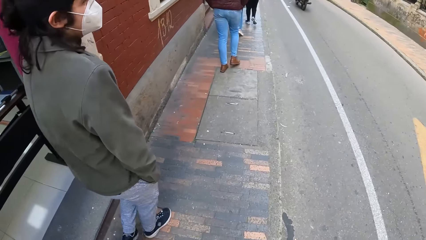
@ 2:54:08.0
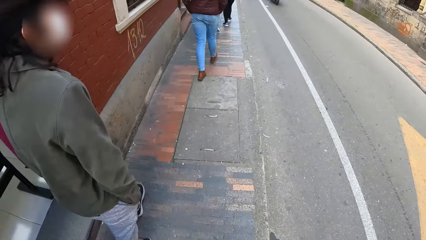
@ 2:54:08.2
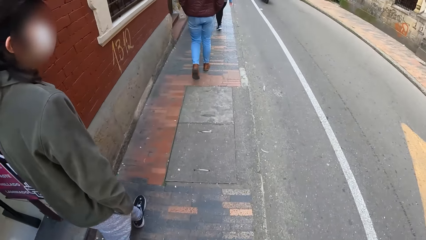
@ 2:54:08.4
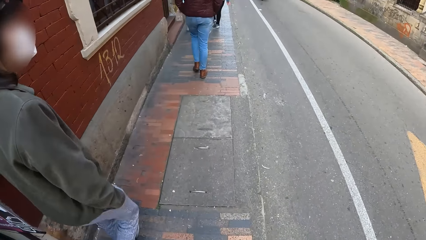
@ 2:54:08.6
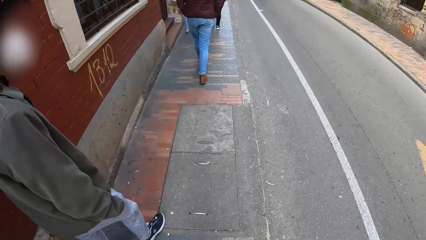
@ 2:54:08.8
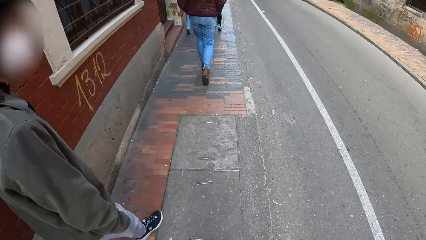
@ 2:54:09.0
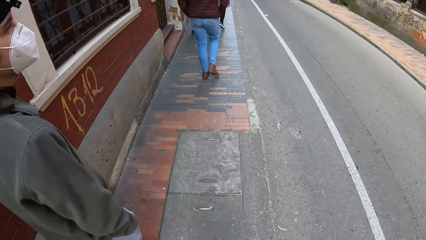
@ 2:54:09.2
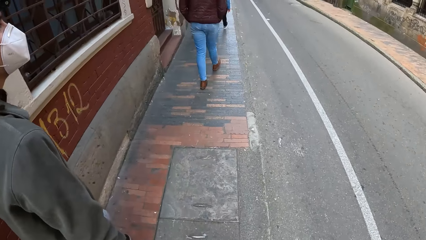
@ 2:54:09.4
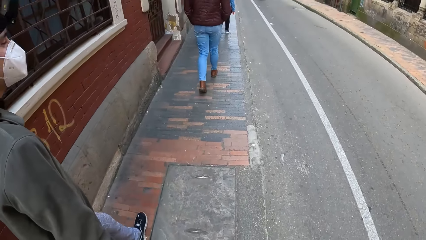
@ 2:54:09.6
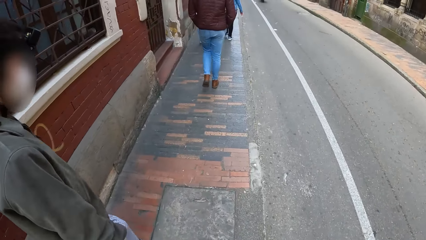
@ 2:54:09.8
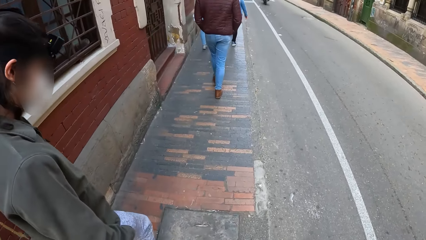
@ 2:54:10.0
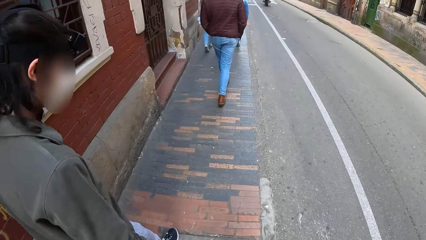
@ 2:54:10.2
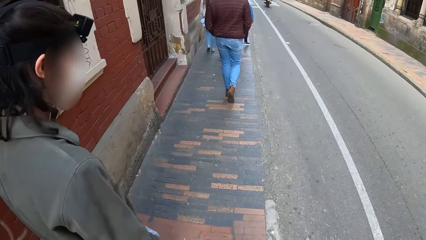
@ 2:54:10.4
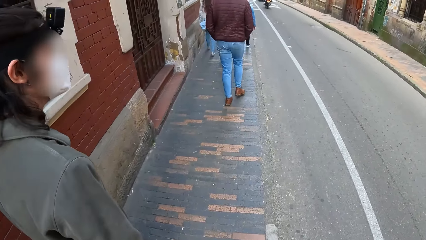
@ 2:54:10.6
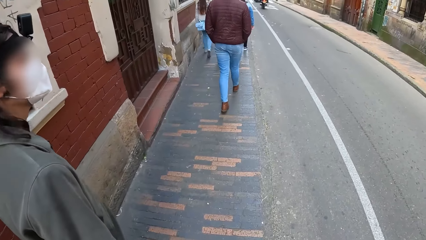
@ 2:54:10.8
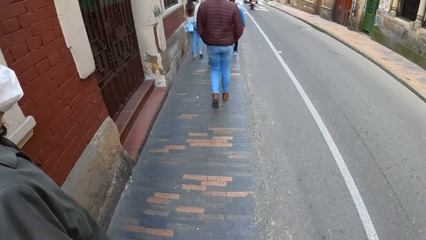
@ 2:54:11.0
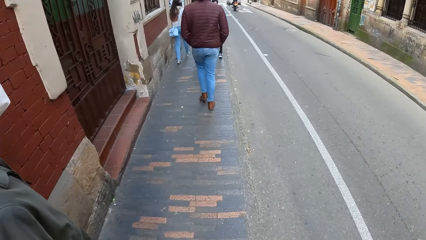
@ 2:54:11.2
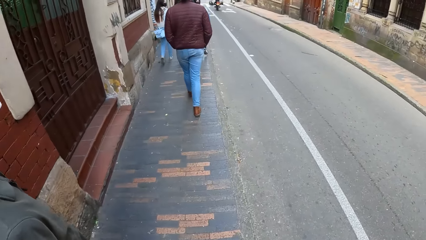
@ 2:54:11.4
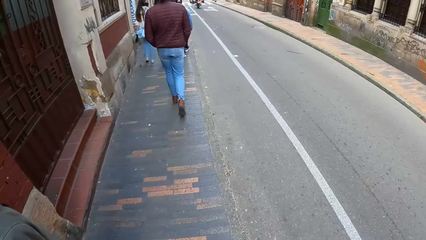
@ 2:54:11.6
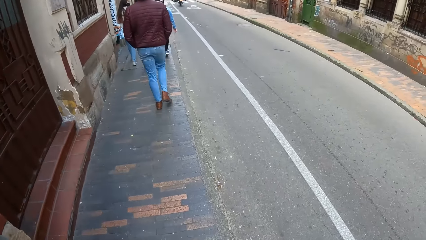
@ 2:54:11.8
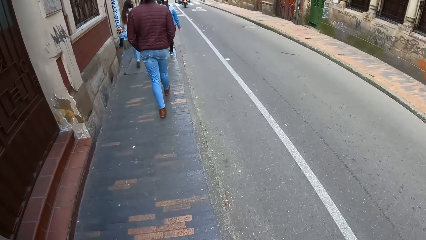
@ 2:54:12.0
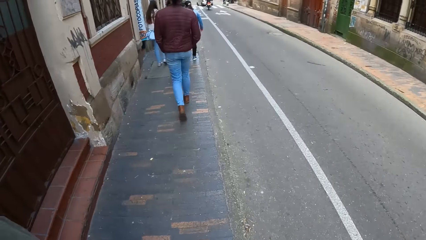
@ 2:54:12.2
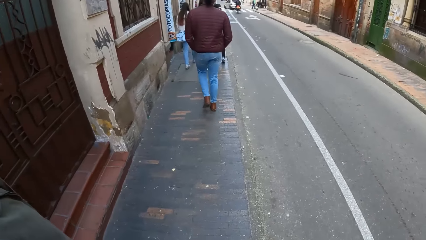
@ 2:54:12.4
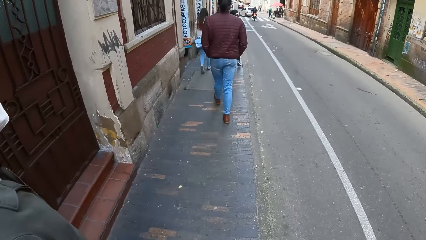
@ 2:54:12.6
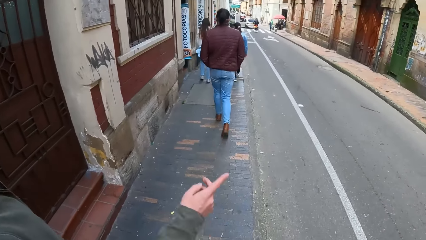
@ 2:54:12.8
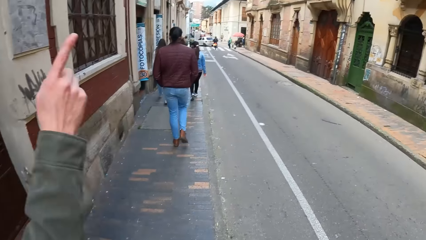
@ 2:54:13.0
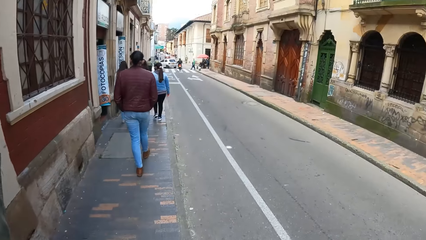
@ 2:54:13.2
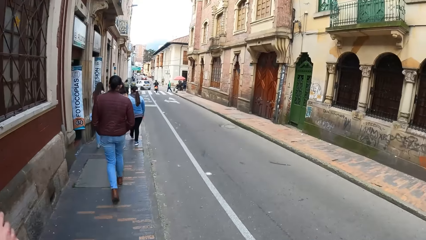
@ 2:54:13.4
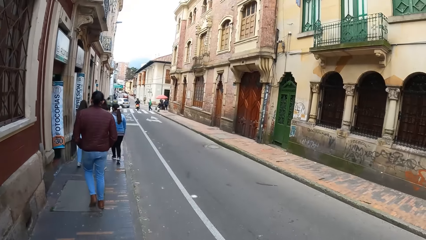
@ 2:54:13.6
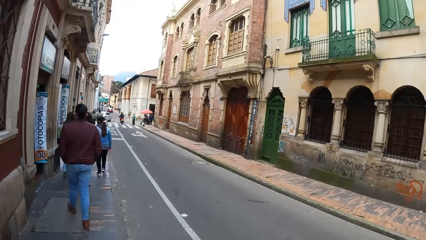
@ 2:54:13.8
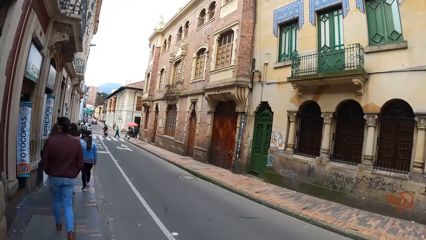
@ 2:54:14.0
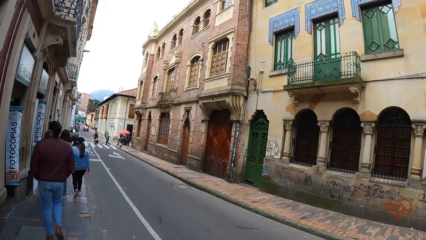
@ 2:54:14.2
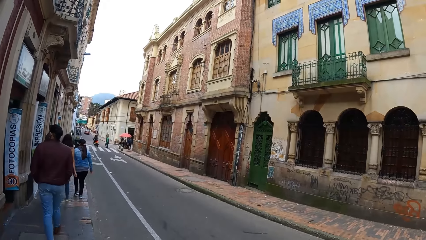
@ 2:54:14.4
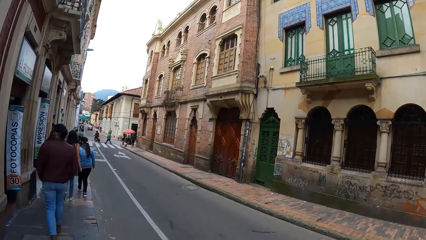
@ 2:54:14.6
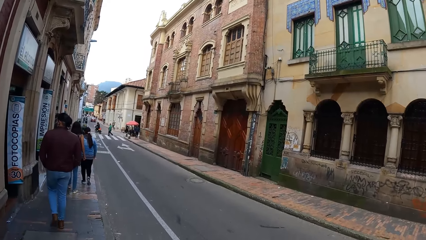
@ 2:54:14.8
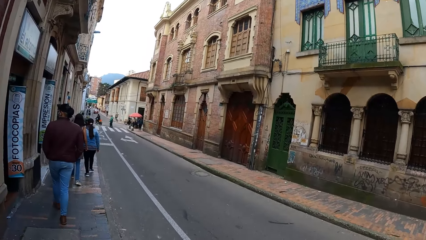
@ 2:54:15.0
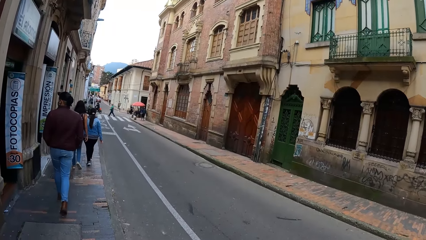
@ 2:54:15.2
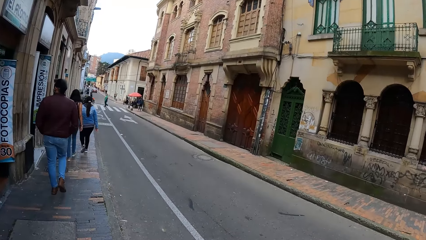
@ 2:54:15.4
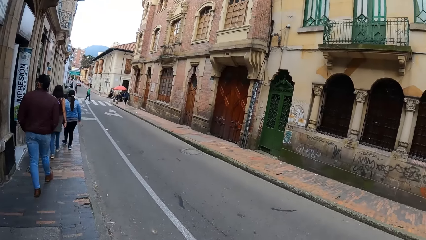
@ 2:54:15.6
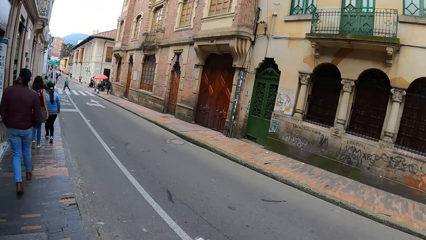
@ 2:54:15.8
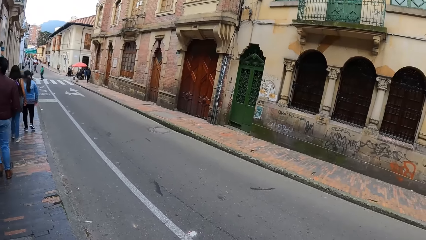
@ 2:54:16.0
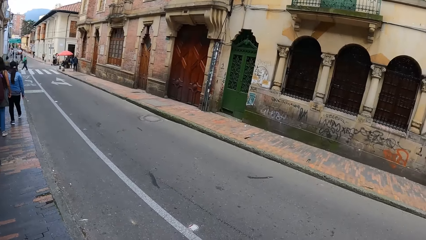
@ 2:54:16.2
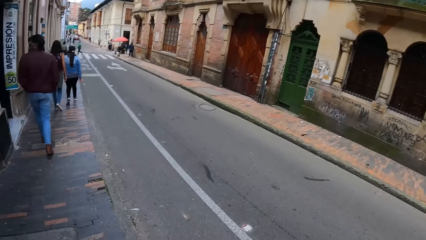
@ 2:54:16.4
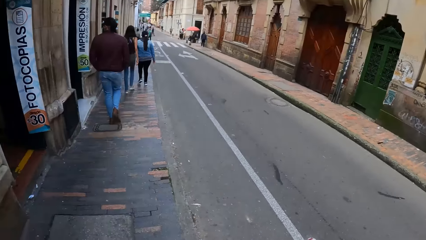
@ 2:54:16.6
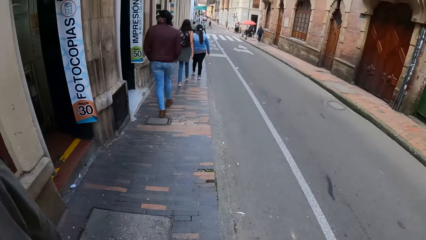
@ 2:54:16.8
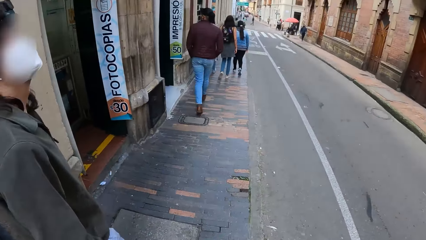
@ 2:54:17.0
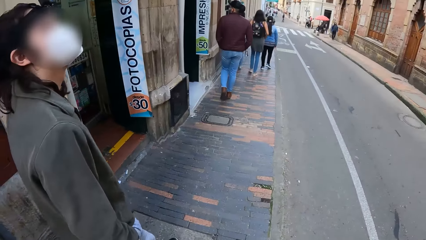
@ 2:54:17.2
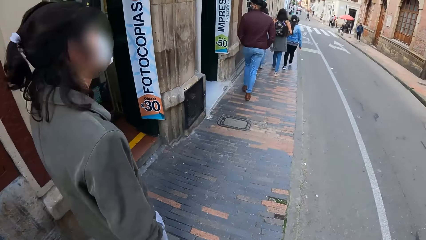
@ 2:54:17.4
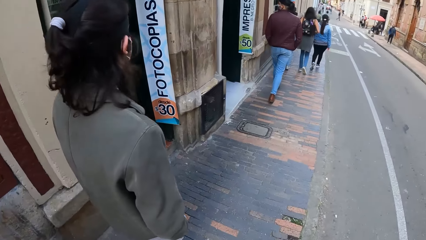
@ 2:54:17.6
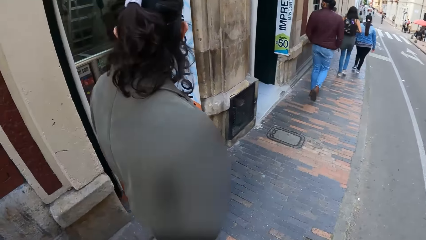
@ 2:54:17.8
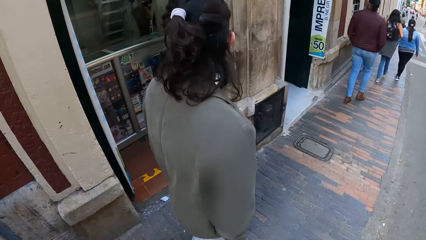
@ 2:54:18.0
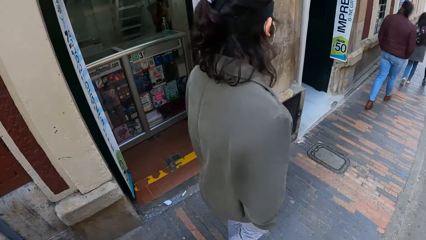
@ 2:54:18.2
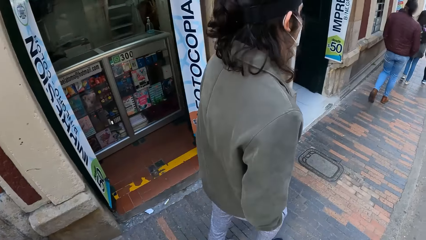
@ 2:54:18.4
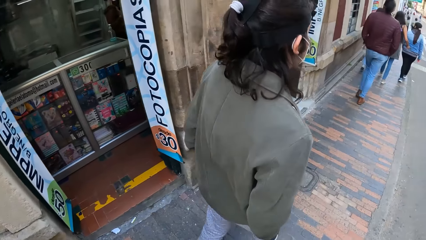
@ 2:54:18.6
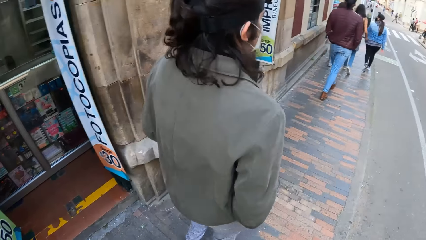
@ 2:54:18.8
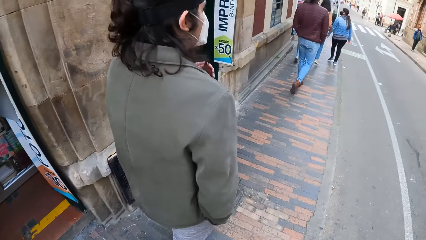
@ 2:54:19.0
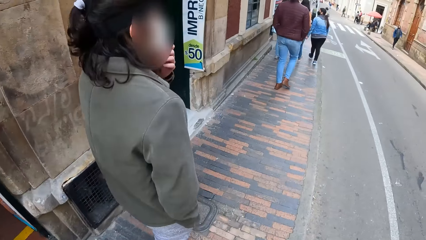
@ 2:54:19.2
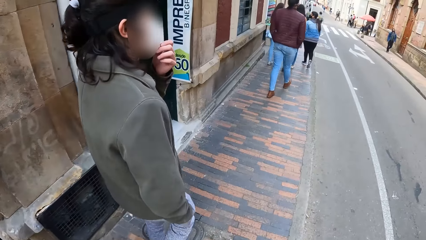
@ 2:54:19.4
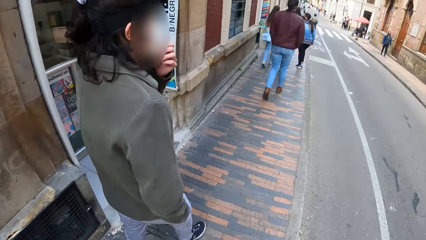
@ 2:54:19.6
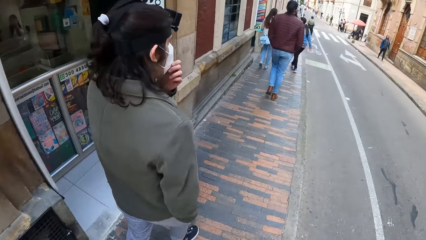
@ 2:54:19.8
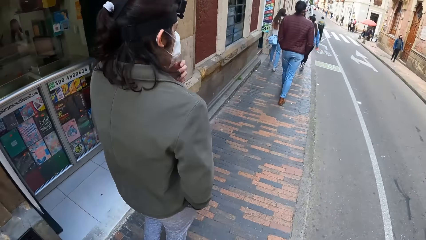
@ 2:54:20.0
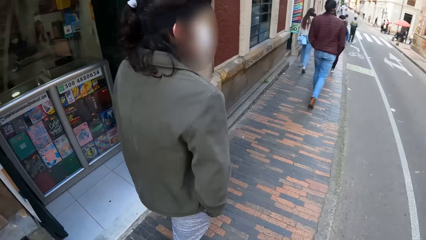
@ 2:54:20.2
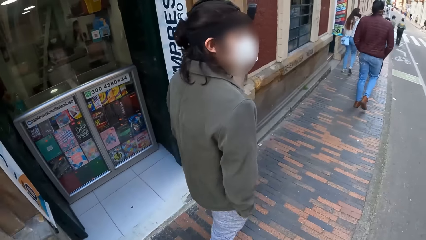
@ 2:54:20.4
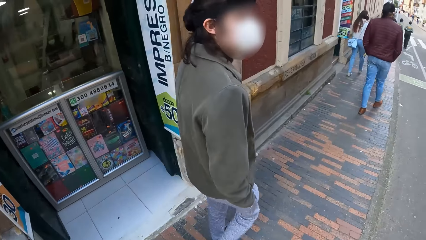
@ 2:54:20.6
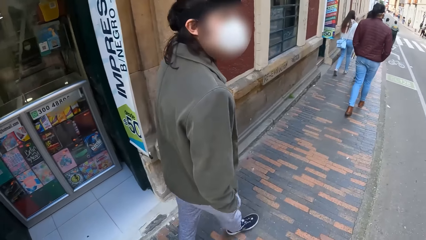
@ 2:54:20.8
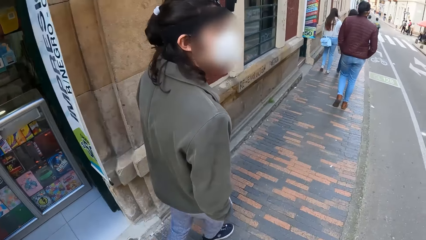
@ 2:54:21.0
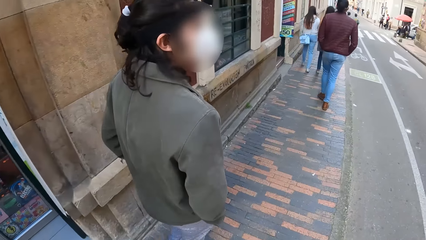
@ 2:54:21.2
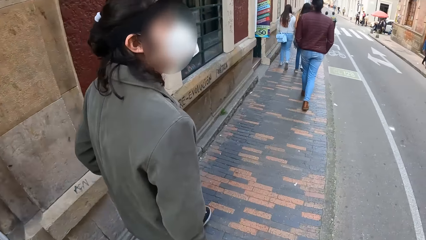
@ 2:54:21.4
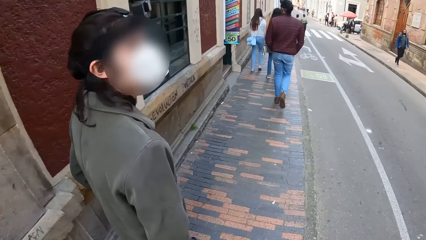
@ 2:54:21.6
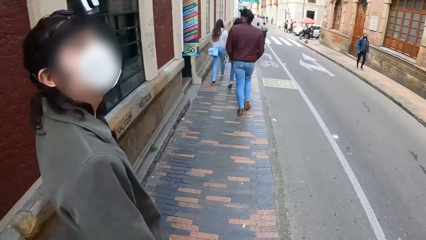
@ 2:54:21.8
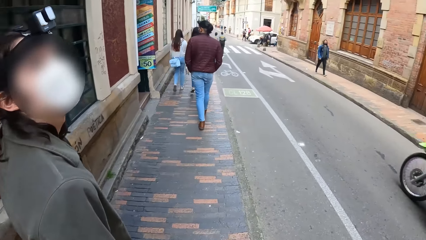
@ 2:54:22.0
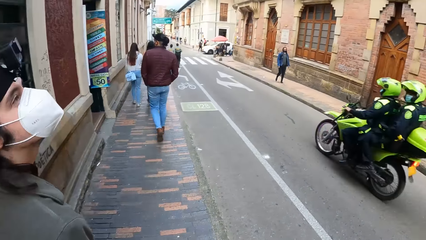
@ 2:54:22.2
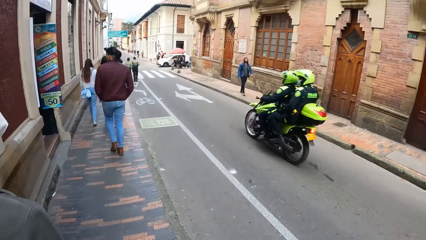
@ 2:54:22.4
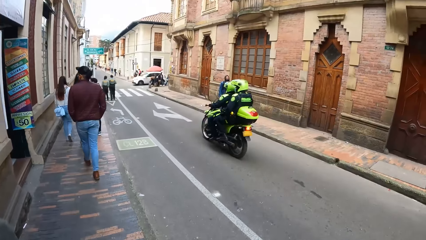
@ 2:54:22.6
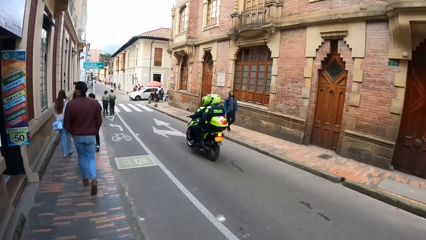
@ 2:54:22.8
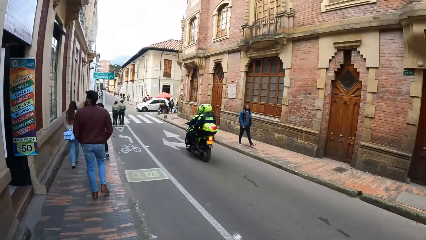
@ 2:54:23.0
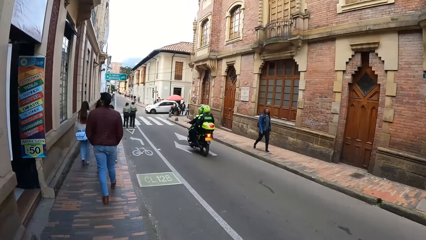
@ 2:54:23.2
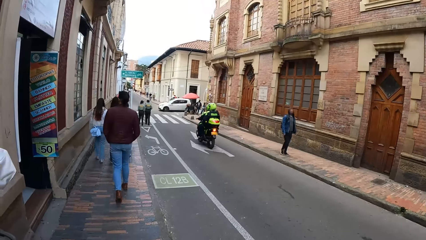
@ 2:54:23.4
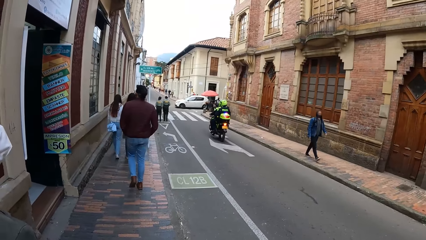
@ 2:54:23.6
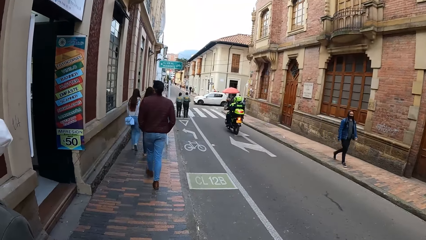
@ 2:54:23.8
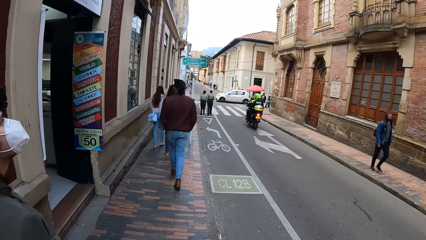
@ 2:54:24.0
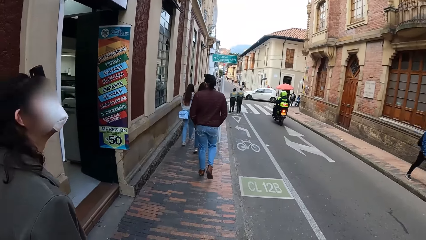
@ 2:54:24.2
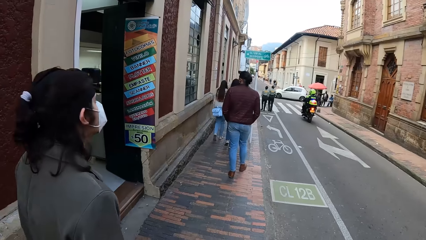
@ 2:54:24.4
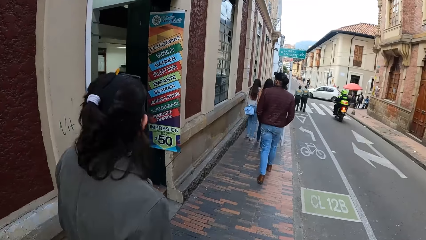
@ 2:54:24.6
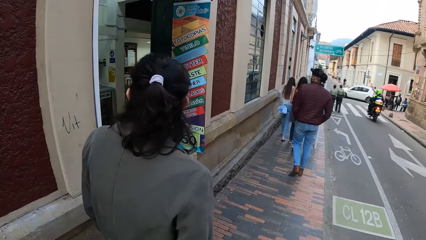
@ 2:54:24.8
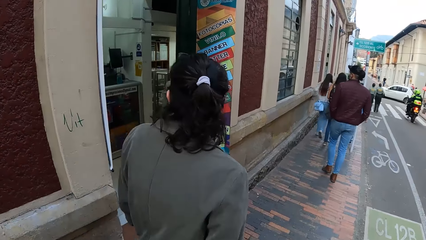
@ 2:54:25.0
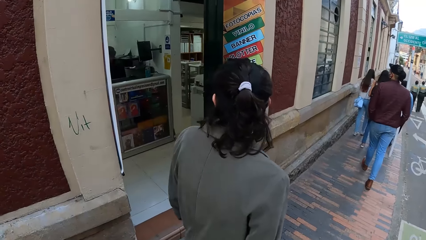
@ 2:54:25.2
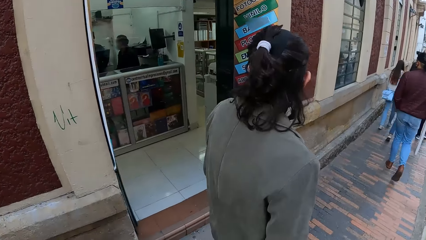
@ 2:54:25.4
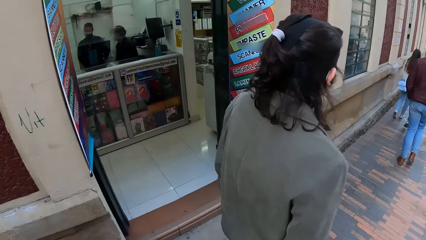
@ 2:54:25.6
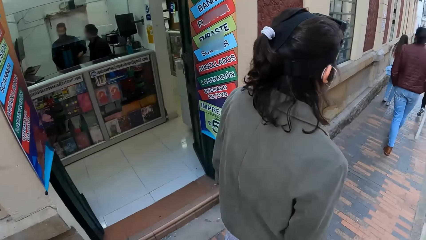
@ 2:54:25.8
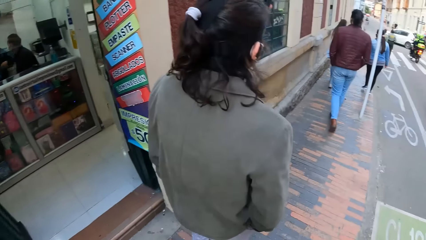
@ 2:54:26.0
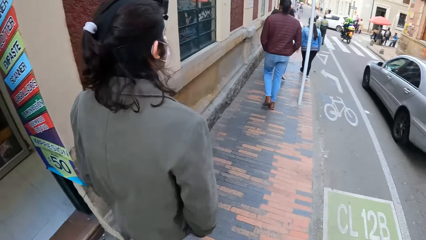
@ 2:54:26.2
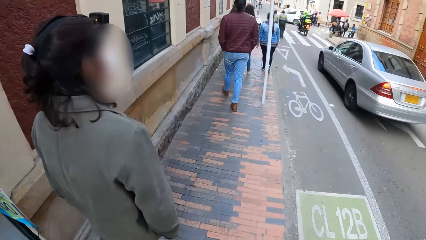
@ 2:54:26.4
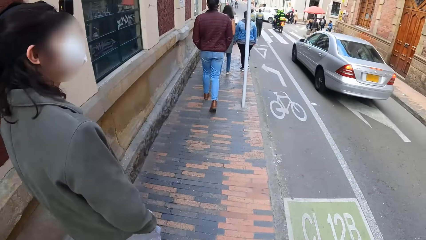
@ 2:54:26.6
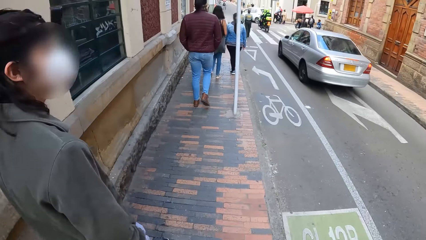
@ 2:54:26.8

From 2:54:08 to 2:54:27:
The man makes a hand gesture with his right hand. He adjusts the nose mask on his face with his left hand. A motorcycle rides past the camera wearer.
